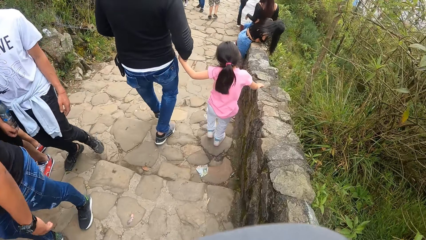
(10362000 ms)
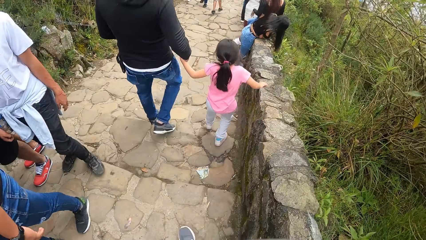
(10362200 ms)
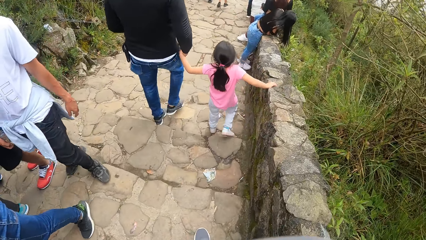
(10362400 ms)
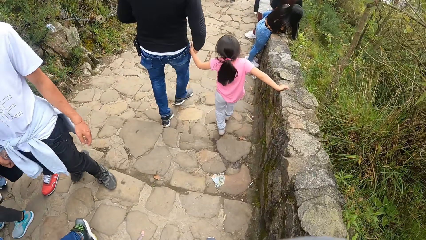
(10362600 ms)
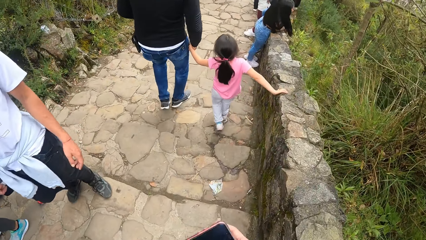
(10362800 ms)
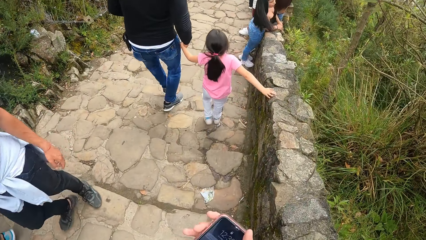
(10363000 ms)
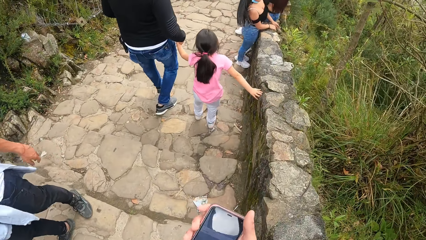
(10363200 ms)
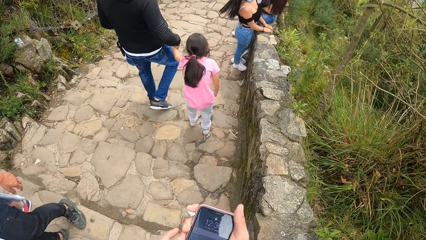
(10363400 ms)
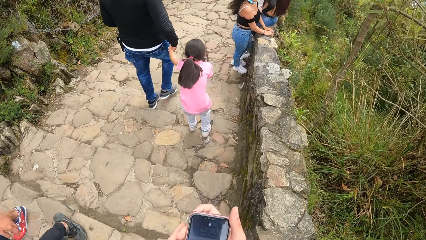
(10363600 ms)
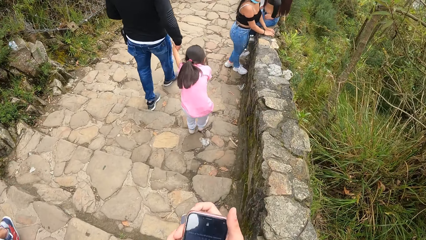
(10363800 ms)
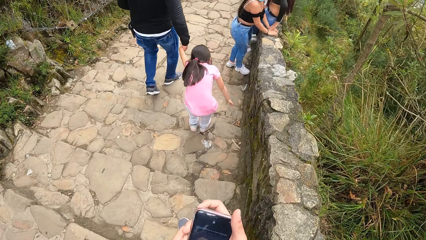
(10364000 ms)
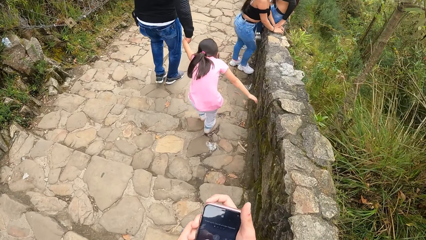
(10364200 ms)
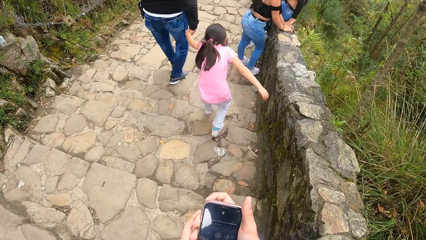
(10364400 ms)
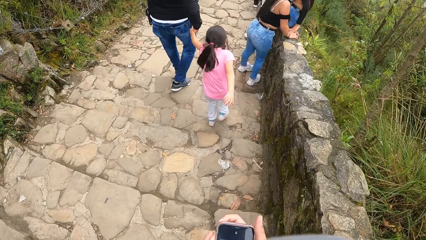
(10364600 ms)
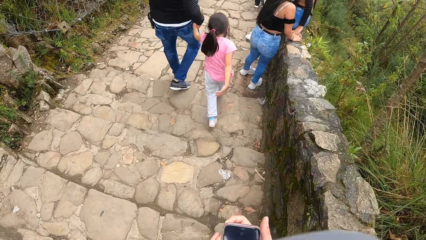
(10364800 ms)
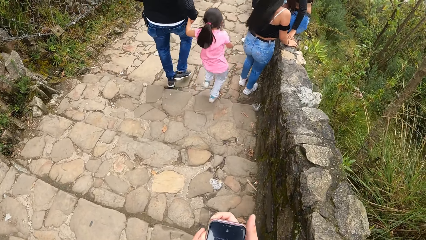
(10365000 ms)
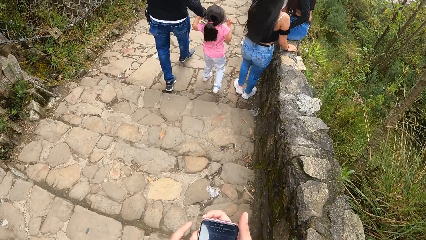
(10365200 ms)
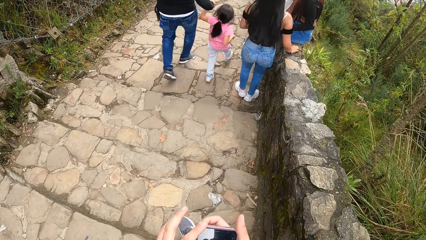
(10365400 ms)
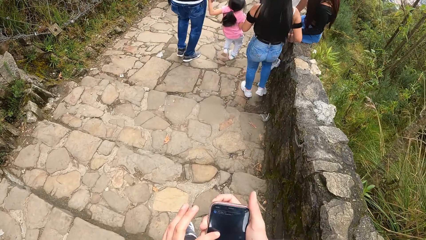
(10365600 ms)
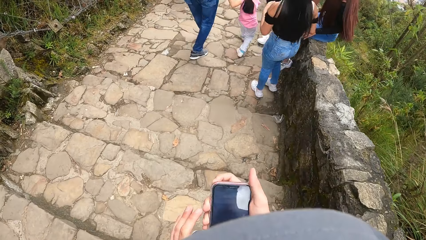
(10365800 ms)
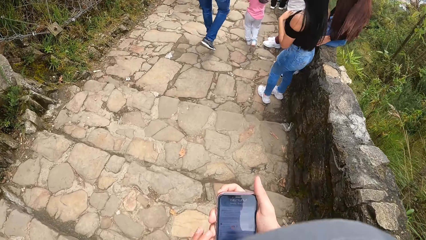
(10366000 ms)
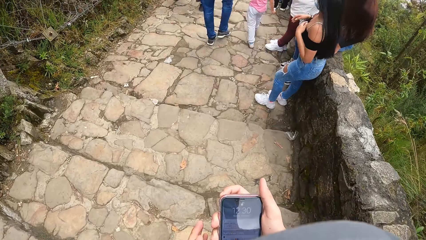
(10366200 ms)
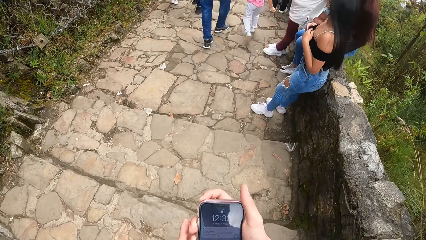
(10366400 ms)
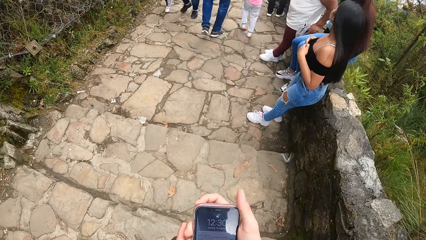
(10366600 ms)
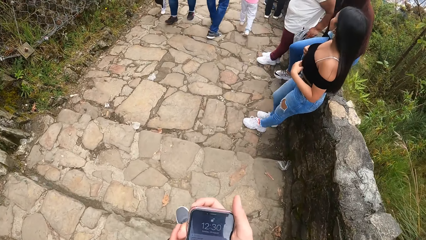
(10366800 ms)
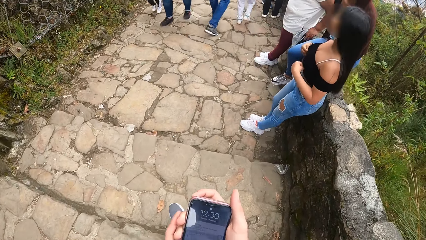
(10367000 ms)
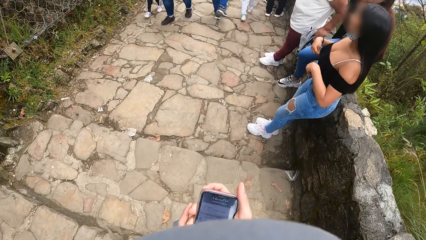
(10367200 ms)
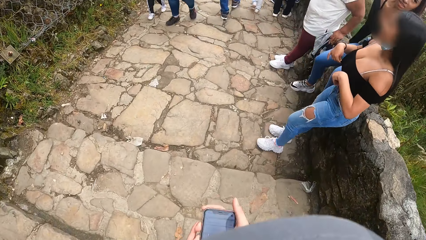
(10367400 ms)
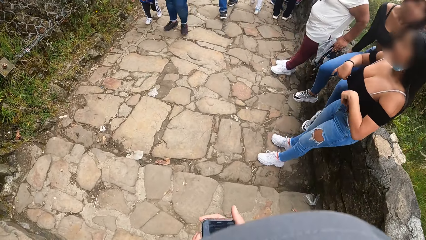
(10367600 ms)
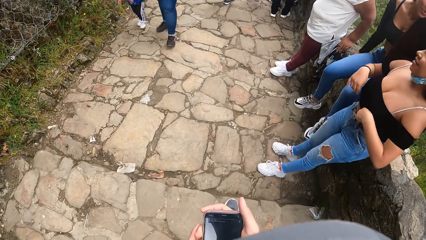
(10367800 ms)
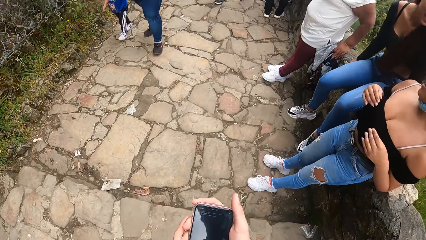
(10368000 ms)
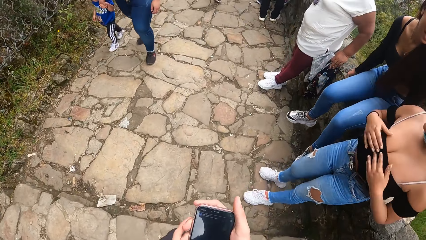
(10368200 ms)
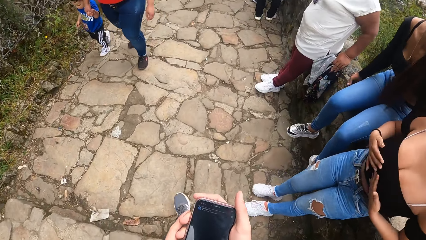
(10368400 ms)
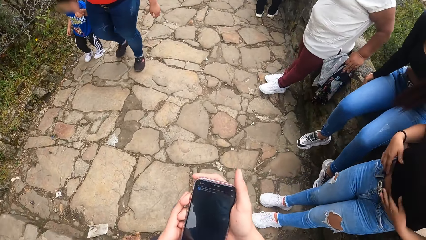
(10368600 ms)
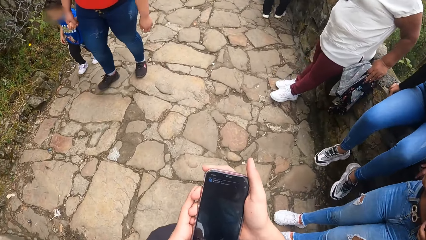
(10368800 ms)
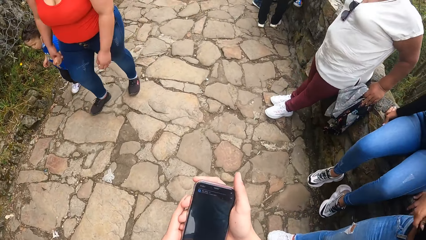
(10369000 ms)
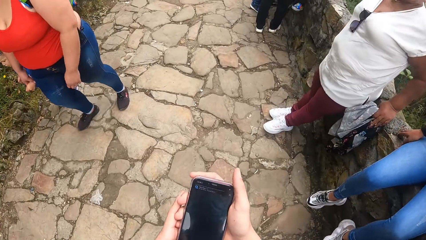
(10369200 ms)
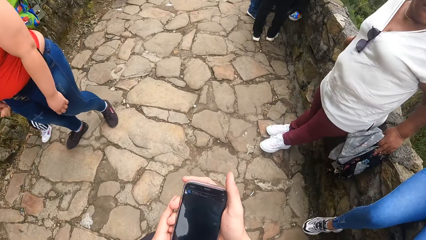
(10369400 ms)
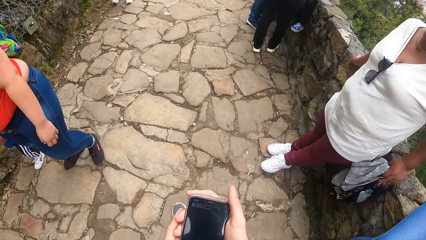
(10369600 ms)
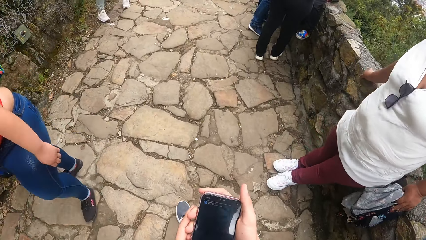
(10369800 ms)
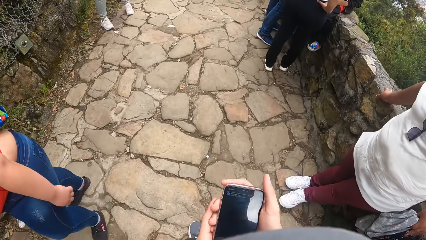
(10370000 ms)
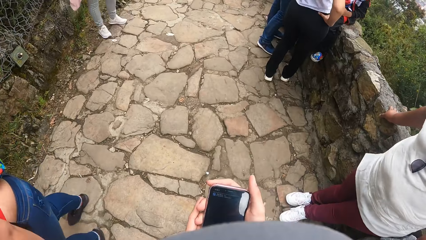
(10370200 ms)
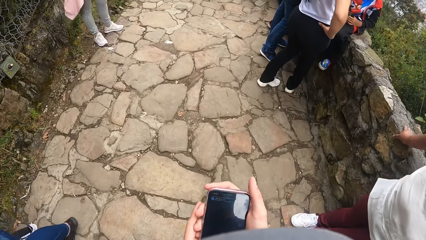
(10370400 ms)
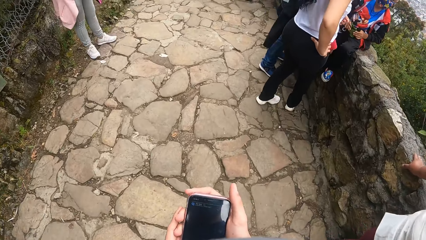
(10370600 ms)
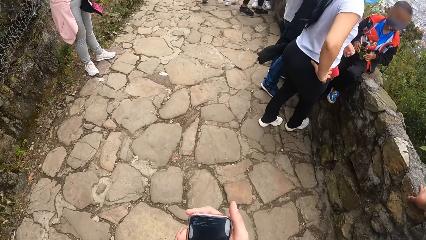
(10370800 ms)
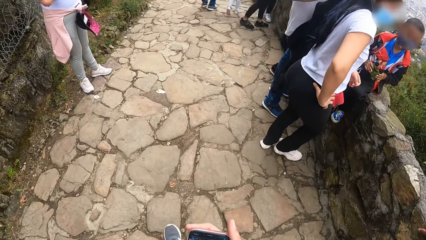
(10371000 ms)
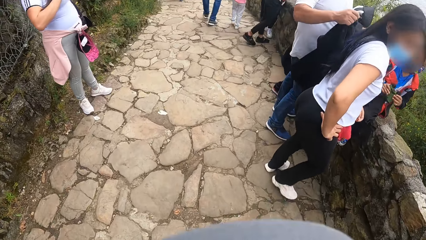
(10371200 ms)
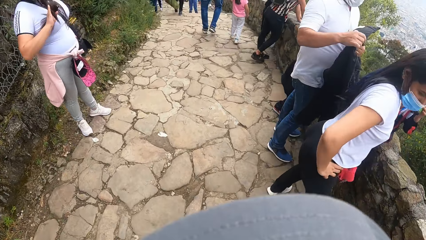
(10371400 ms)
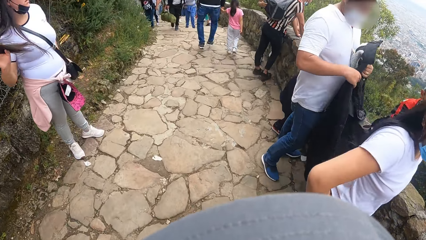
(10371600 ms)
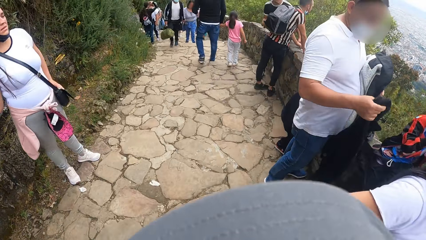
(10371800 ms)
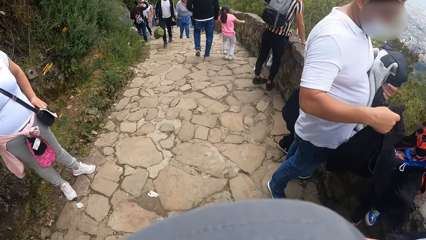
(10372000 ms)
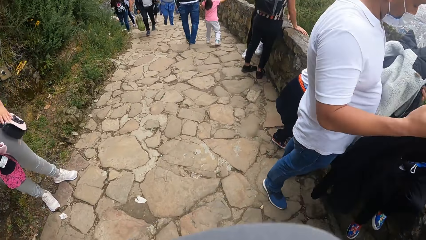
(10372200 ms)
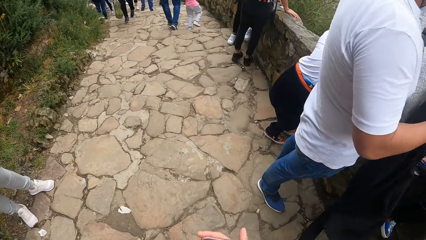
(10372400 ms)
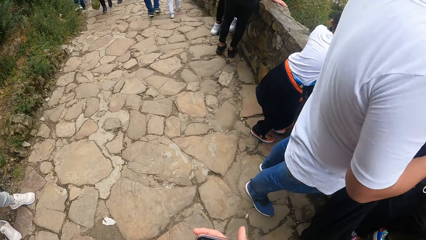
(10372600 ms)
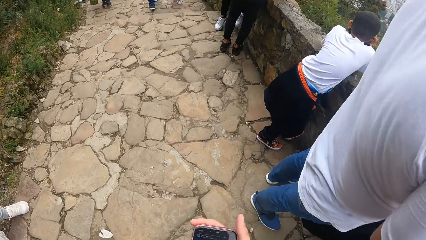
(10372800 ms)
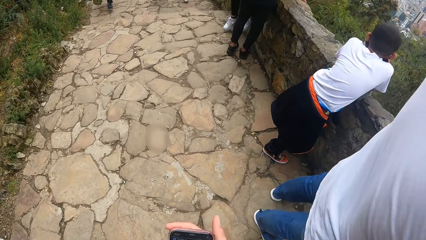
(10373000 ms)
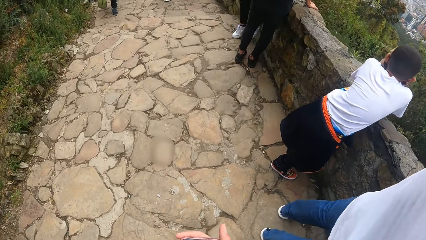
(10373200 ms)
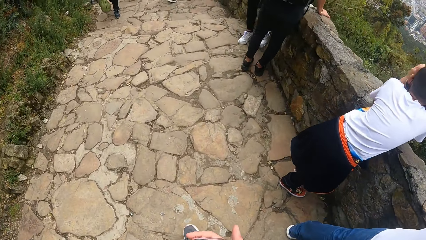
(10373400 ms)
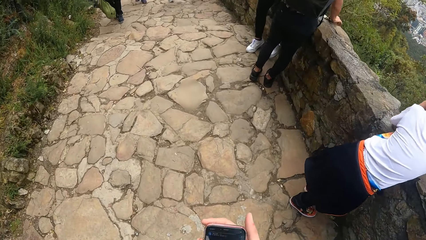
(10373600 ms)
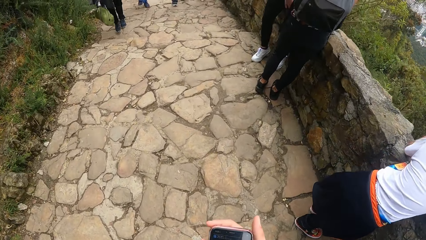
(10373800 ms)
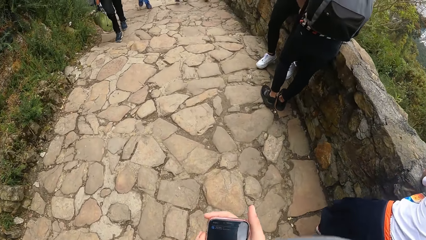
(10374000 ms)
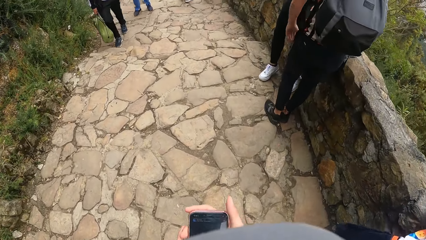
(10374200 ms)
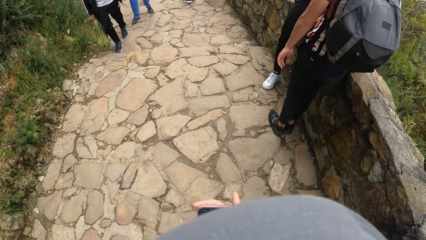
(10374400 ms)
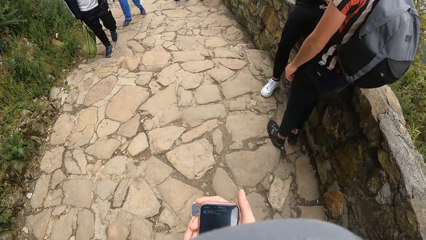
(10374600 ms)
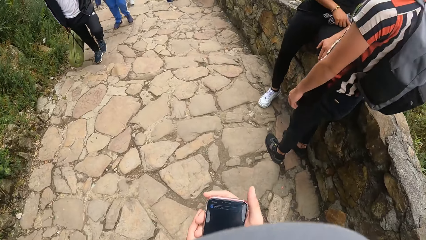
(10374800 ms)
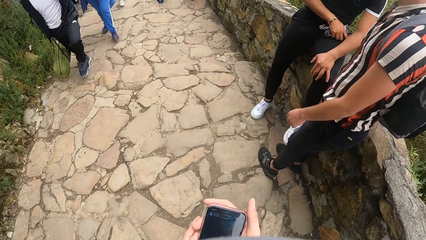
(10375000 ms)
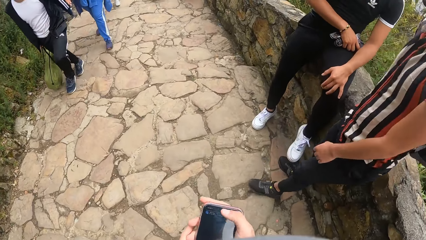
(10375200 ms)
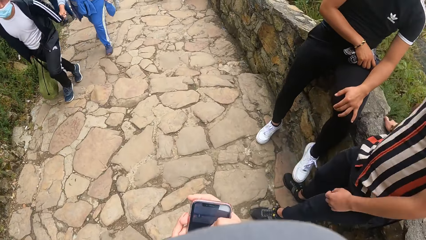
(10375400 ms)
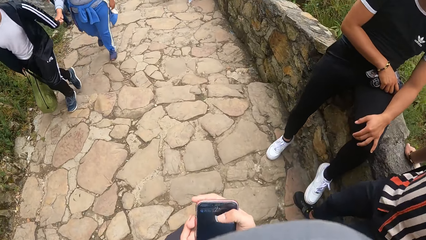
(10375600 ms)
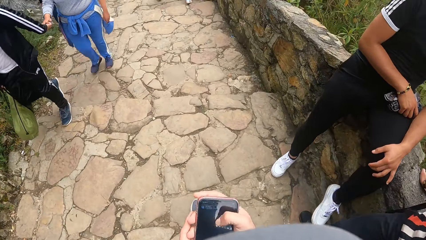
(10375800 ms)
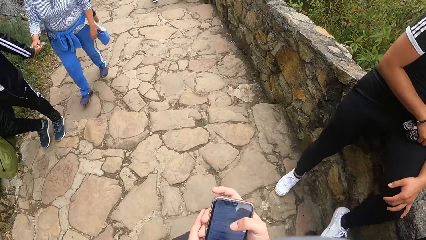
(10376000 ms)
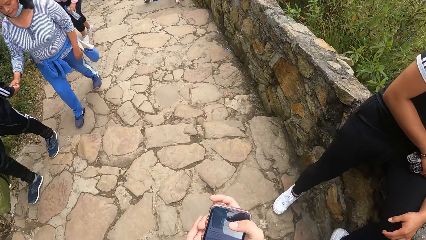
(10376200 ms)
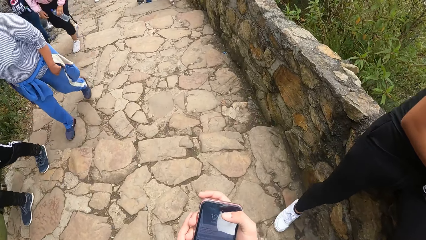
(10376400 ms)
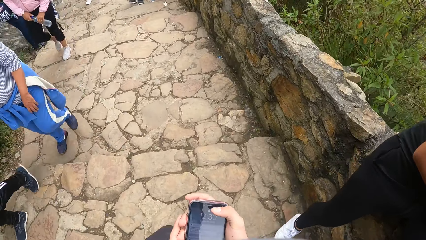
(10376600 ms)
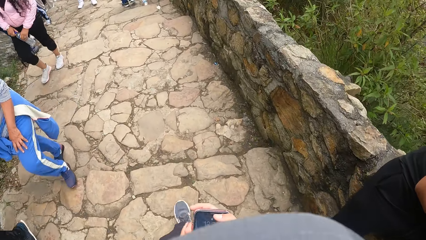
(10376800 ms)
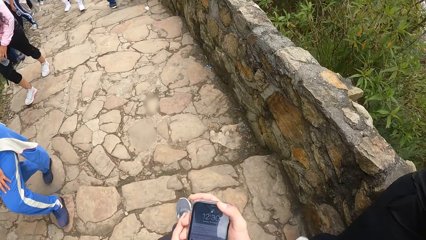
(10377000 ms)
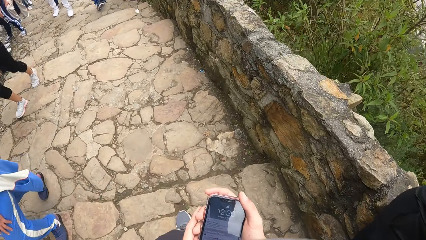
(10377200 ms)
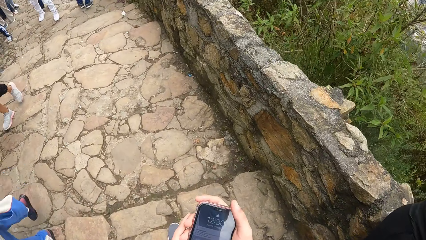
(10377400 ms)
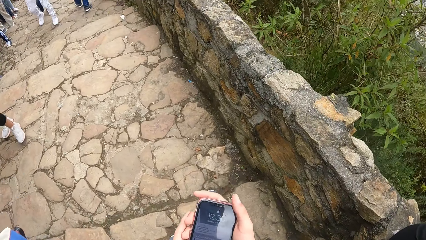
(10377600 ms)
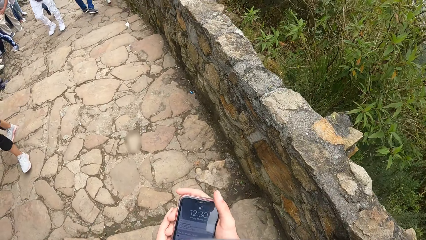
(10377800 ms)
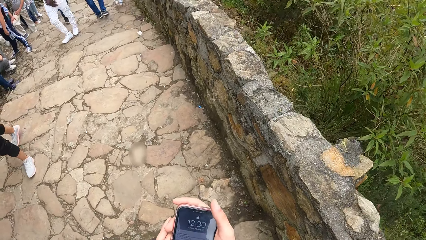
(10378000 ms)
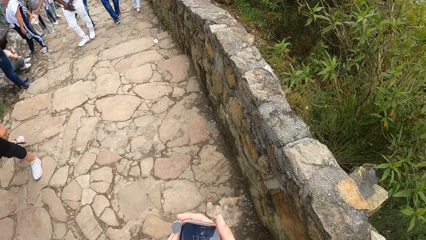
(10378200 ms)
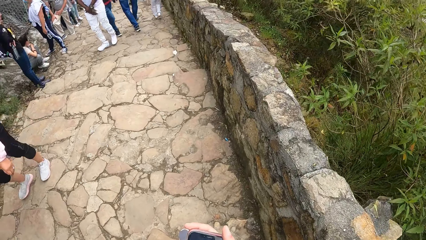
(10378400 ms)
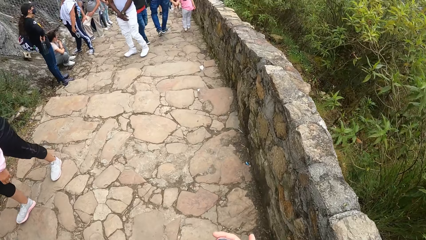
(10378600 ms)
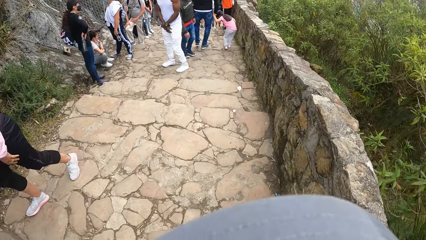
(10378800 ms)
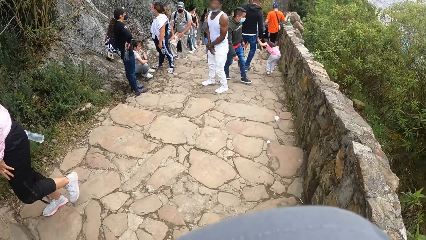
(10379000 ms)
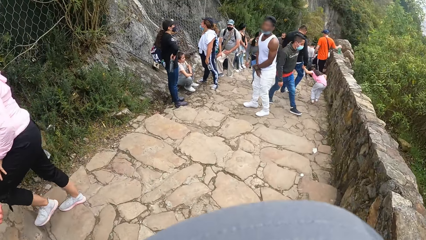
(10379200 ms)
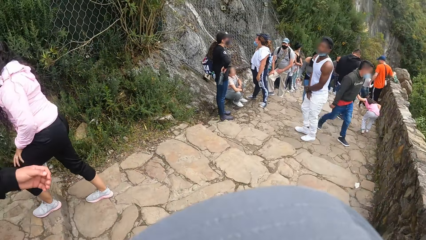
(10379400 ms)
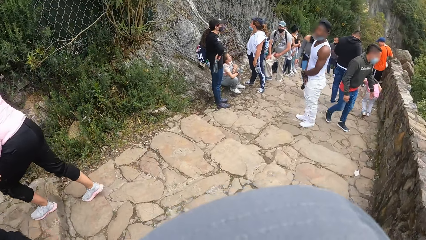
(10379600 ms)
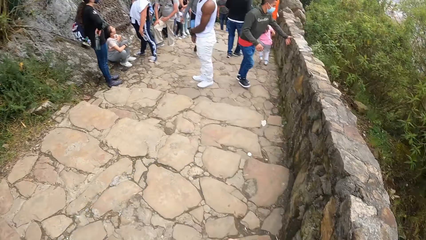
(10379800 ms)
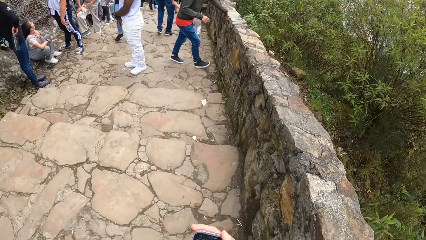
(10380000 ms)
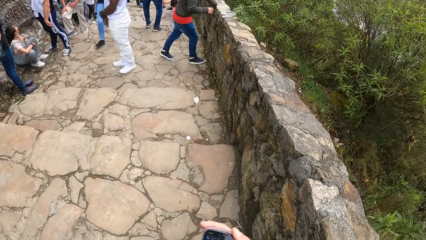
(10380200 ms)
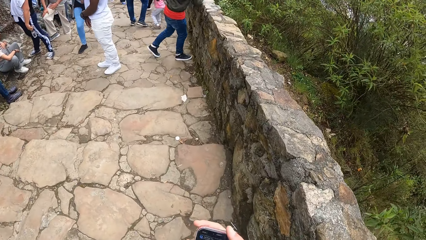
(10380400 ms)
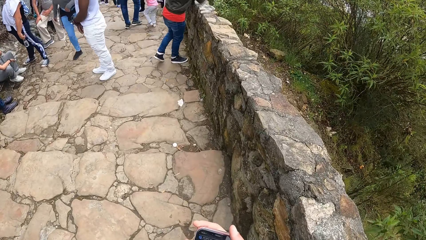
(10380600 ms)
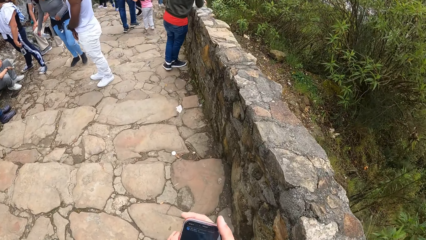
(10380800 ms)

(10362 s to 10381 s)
The camera wearer uses the phone. He presses the phone in his right hand with his left hand. He scrolls through the phone with his right thumb.
